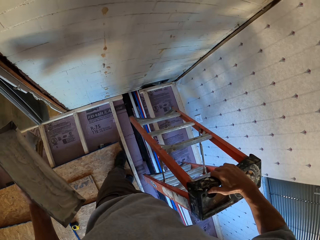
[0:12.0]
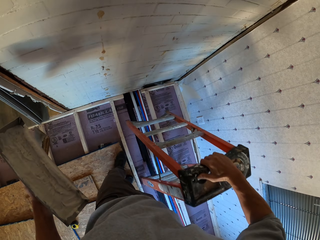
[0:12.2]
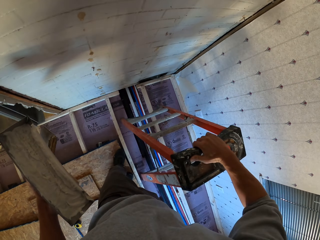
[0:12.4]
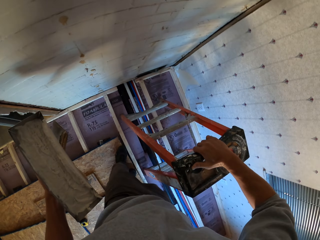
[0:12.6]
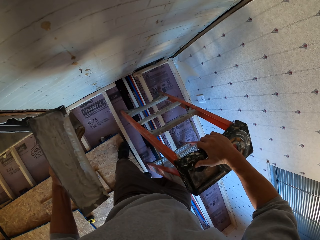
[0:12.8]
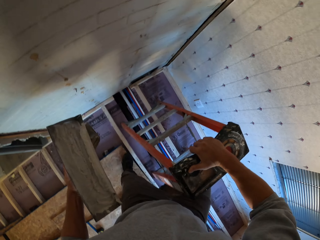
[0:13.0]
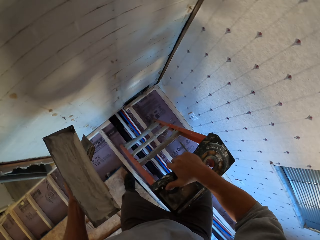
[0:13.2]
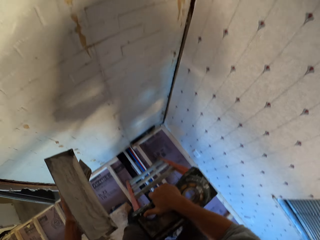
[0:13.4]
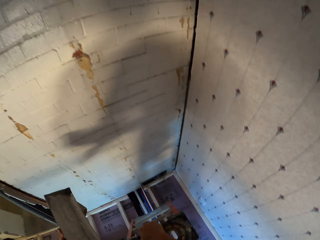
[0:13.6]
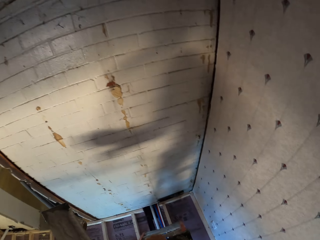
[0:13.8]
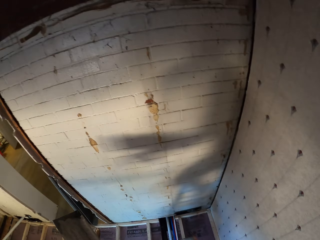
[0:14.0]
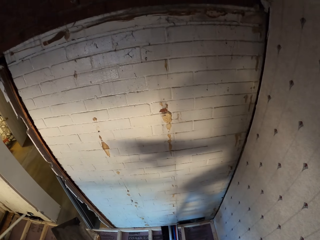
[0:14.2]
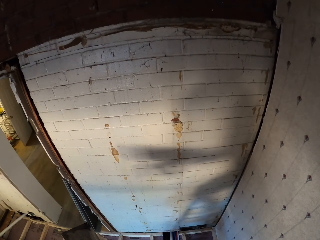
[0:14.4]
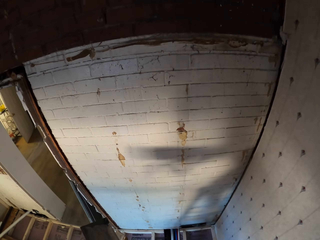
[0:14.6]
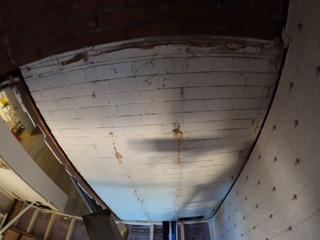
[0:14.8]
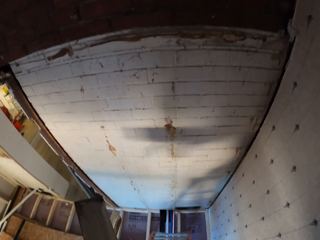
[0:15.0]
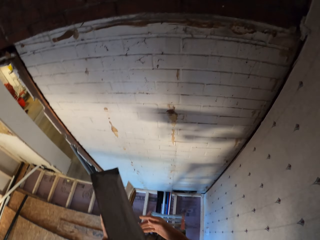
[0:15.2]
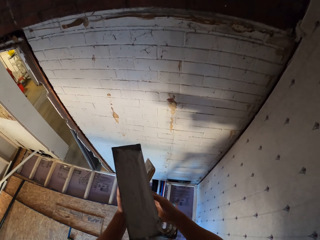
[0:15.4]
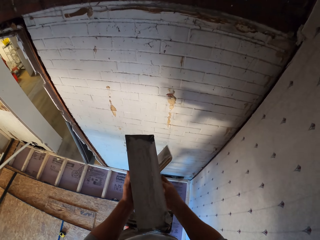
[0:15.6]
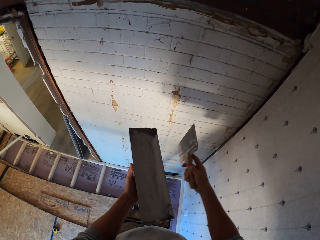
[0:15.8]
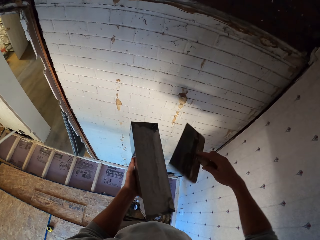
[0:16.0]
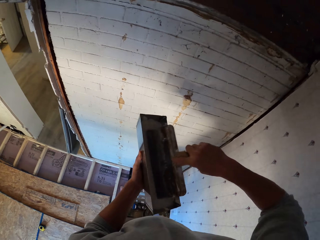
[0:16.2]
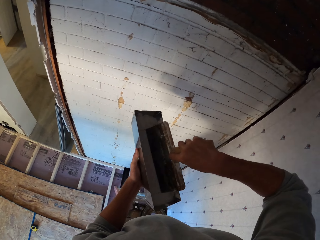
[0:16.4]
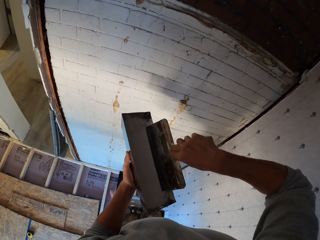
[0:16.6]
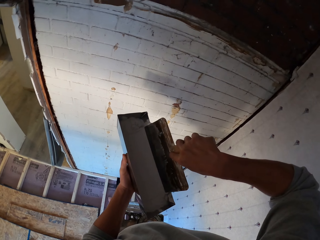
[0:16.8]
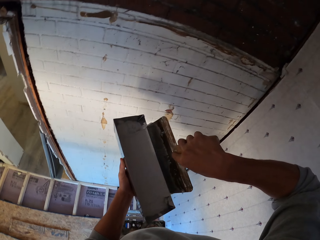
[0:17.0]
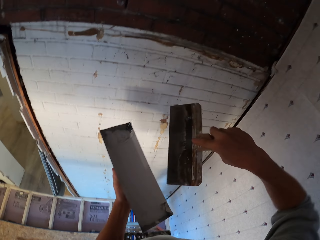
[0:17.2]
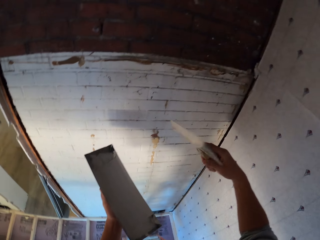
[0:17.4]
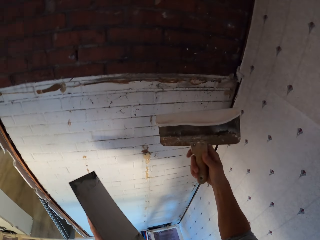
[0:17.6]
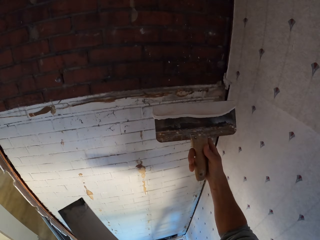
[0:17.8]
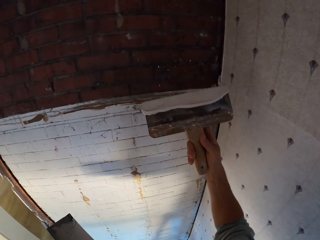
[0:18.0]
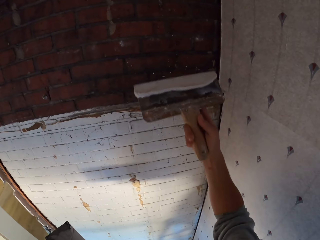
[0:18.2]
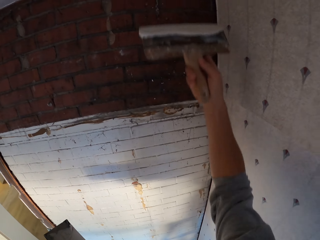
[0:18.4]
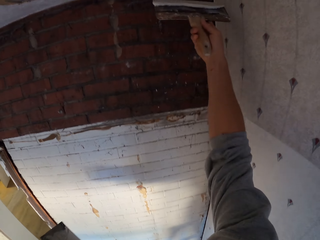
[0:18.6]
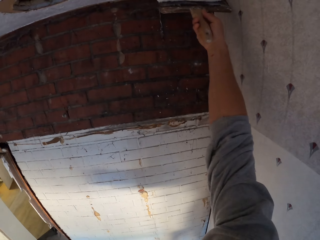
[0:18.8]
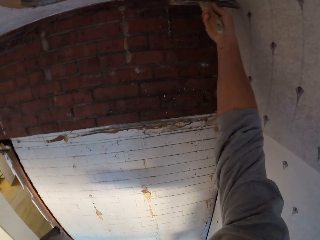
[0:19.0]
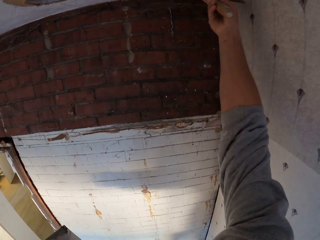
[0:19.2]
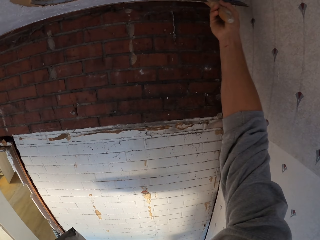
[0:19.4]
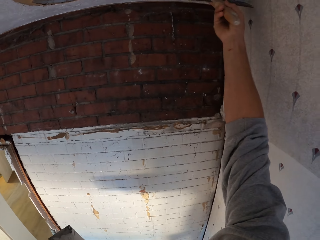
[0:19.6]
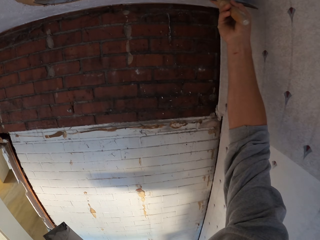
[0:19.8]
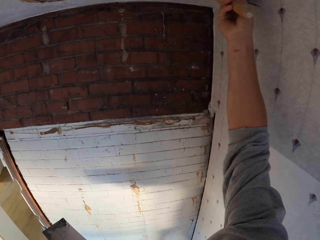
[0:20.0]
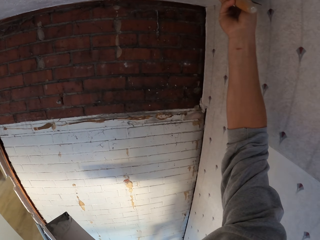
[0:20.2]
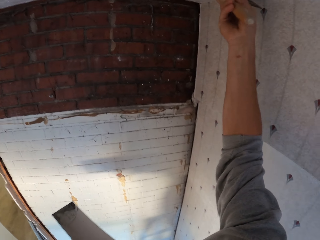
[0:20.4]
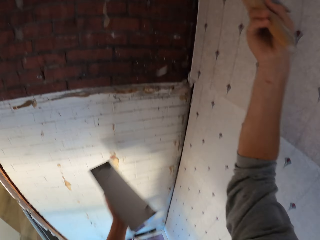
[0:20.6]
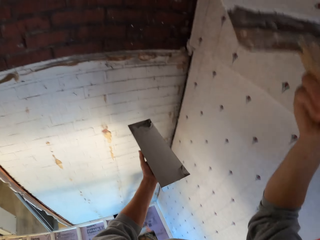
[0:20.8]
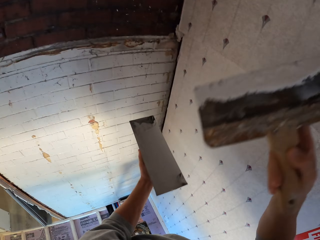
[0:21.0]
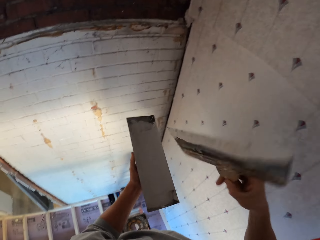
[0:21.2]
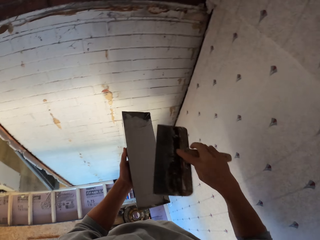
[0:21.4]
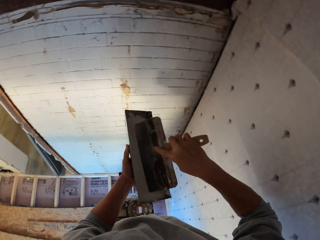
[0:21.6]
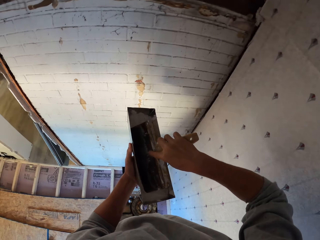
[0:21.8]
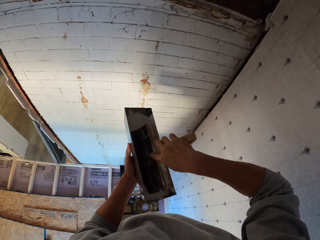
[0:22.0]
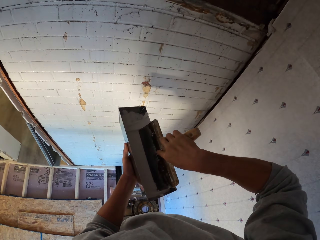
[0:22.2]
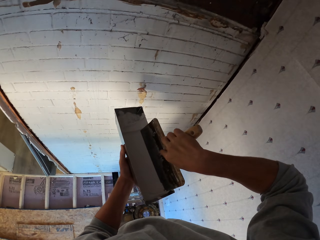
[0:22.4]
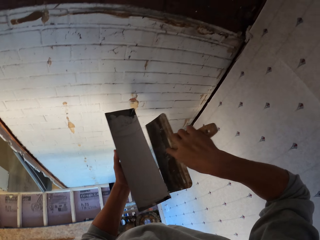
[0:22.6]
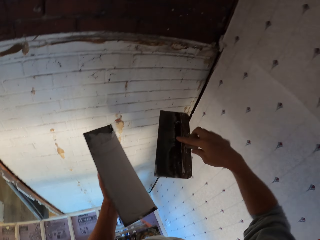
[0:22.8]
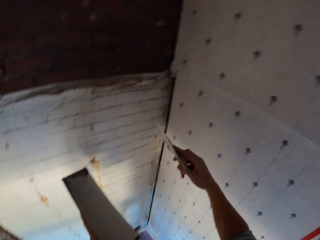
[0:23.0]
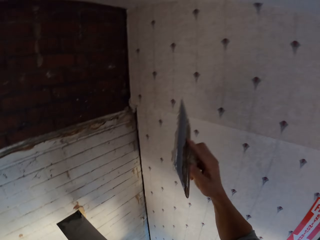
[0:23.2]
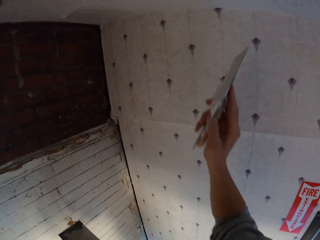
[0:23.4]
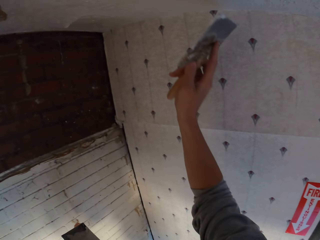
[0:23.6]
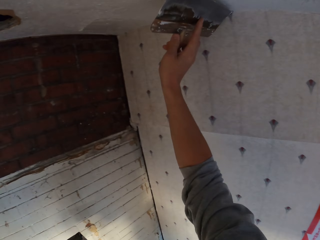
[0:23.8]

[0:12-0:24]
The camera wearer places the ladder on the floor. They ascend the ladder. They stand on the ladder. They dip the paint brush or plastering trowel in the paint can. They apply the paint on the ceiling. They dip the paint brush in the paint can.

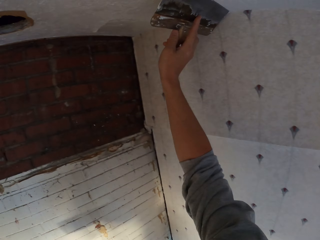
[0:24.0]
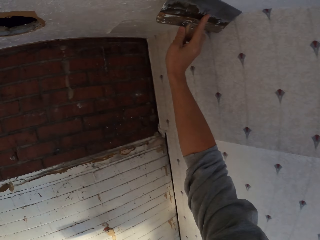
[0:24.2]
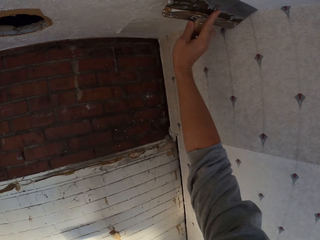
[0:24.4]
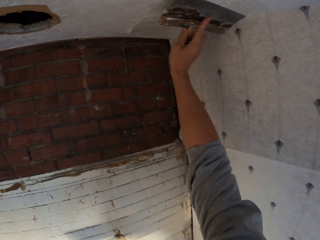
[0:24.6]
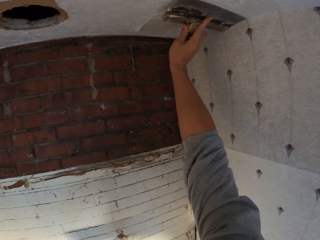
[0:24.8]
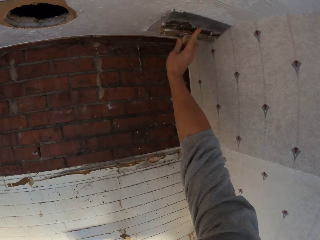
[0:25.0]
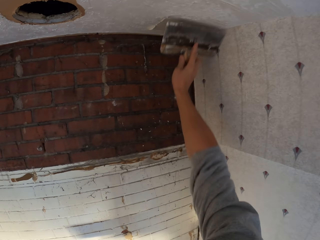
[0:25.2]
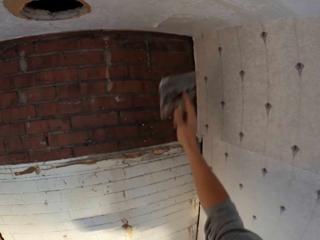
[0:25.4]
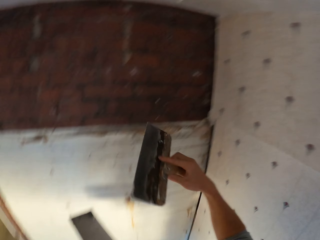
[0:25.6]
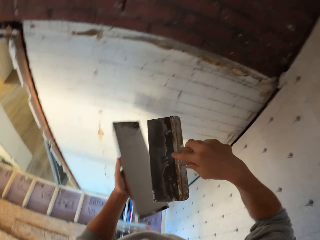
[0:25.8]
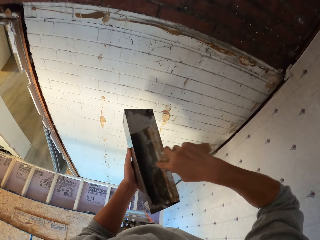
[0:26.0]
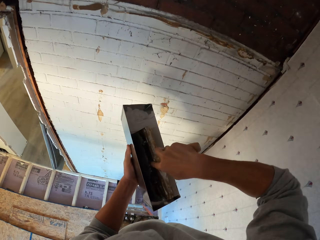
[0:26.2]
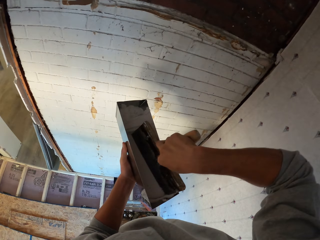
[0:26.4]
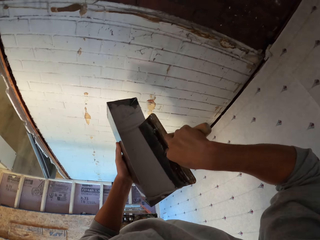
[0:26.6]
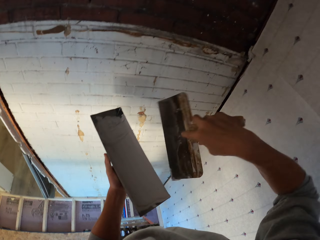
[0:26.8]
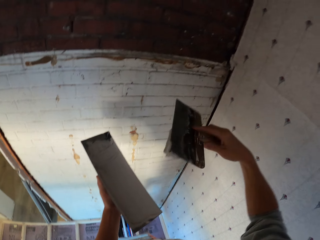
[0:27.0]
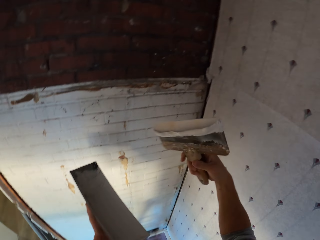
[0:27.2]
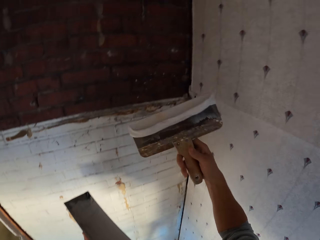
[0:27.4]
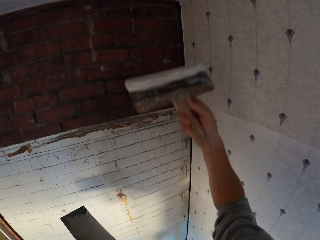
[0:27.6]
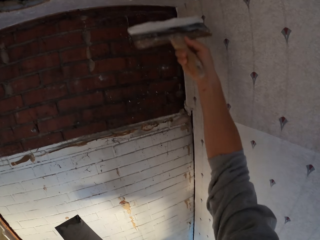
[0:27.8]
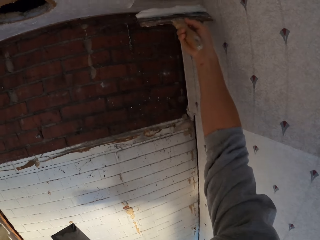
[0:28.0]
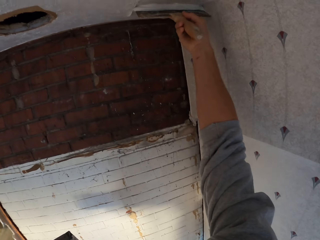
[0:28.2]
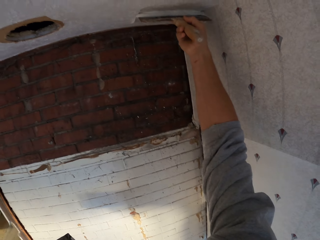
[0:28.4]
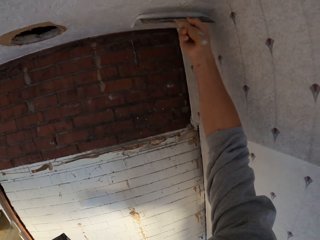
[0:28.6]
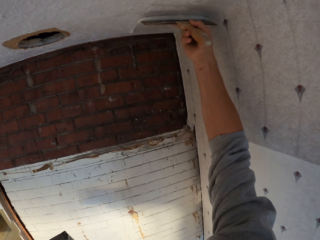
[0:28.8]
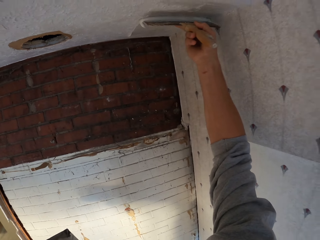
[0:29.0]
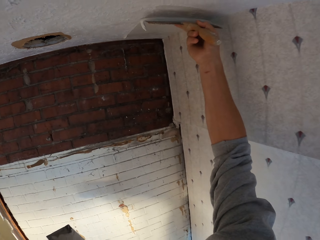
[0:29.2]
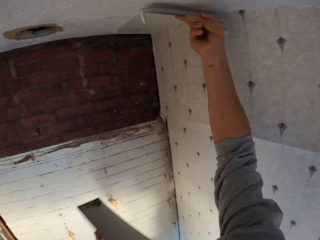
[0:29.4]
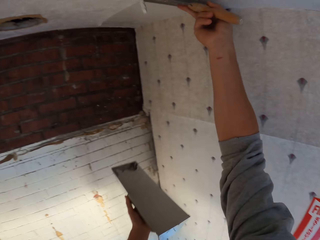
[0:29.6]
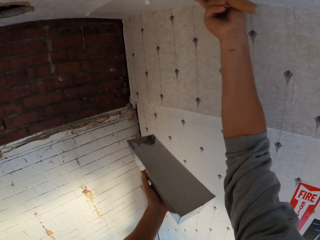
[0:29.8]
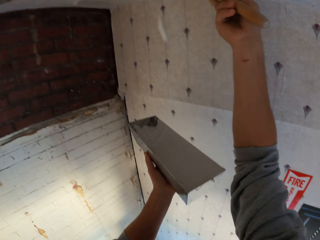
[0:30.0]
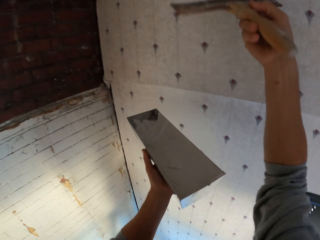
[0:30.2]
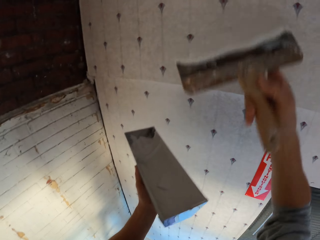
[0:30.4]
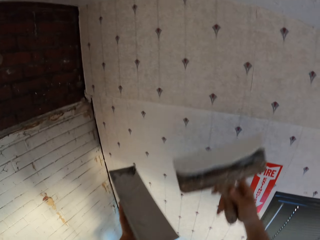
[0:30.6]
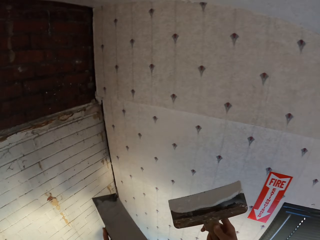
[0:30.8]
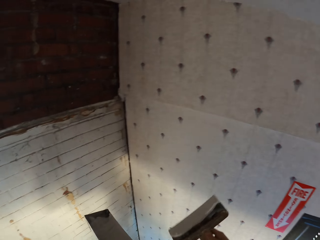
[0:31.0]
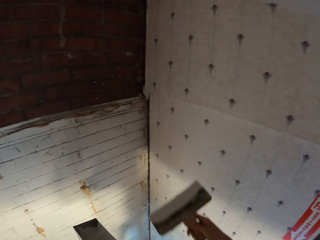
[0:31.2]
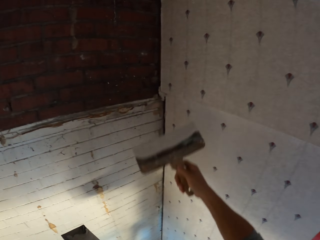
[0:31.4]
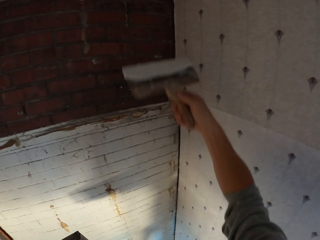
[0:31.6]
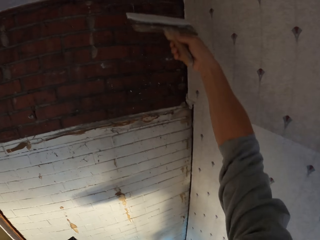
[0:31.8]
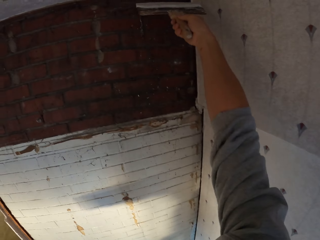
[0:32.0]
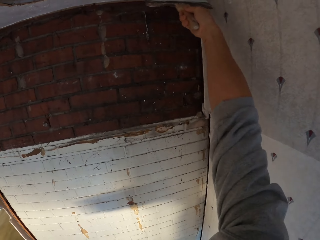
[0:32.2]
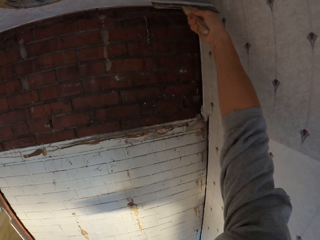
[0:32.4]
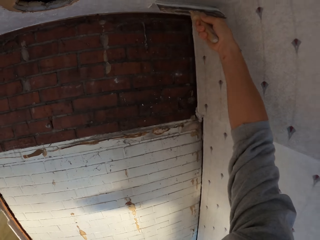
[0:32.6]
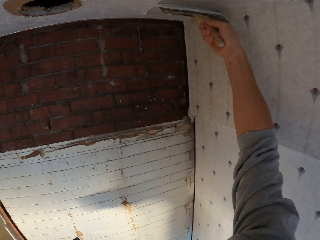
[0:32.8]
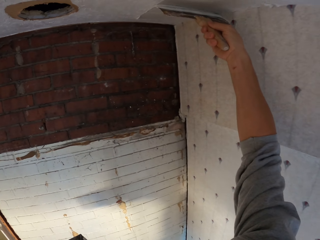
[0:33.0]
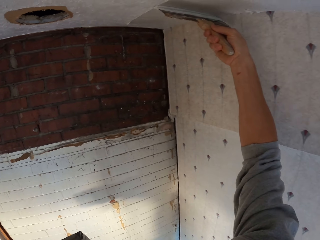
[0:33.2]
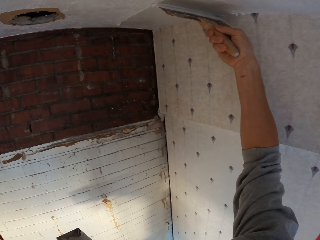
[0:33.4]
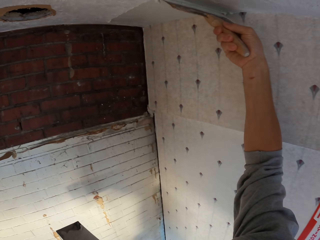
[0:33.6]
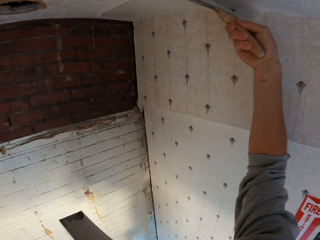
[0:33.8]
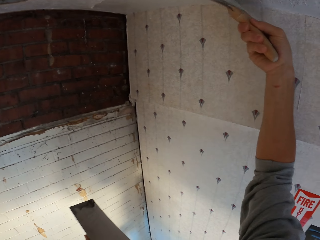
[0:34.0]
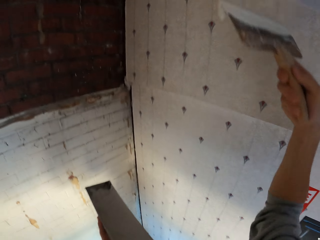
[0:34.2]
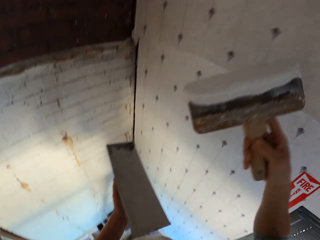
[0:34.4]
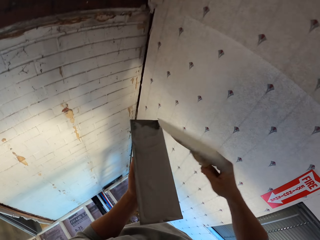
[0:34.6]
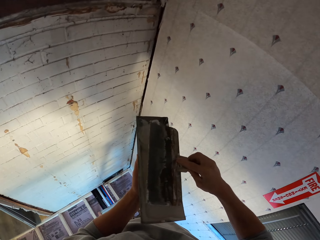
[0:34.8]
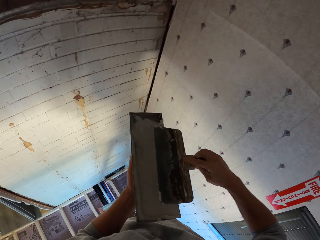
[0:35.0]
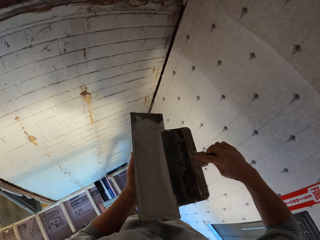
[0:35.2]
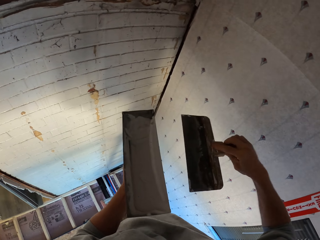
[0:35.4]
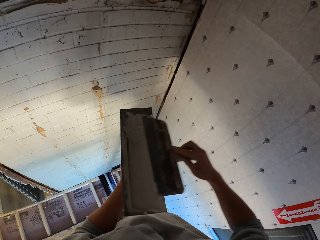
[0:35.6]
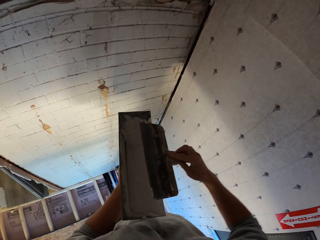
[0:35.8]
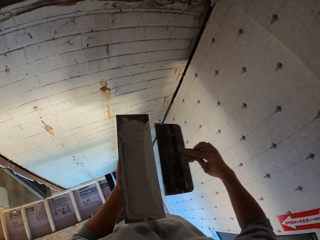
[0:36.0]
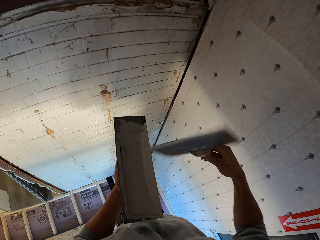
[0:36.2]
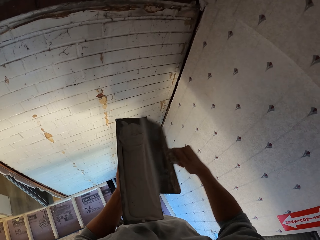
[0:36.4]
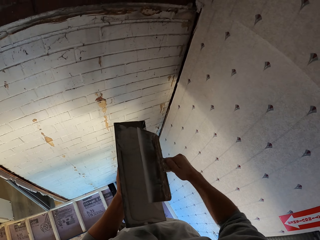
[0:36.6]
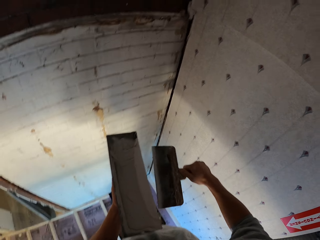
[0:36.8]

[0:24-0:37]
The camera wearer applies the paint on the ceiling. They dip the paint brush or plastering trowel in the paint can. They apply the paint on the ceiling. They dip the paint brush in the paint can.
